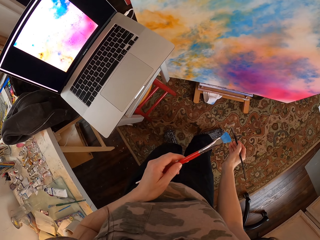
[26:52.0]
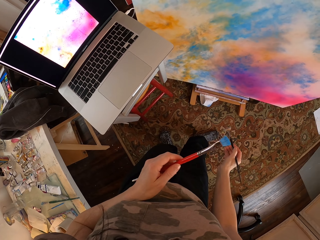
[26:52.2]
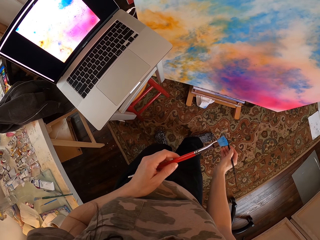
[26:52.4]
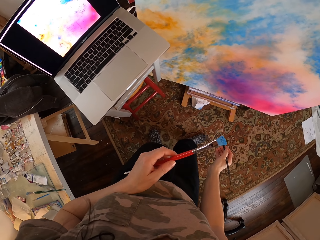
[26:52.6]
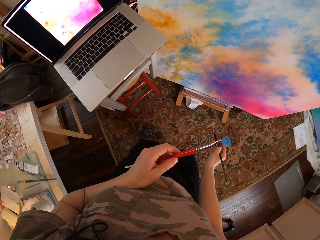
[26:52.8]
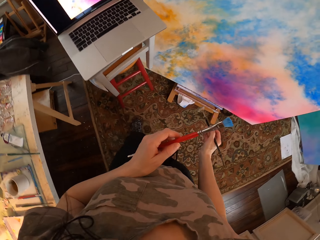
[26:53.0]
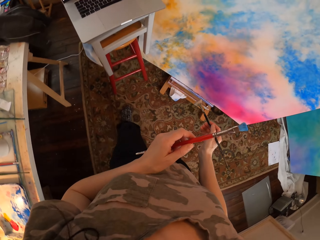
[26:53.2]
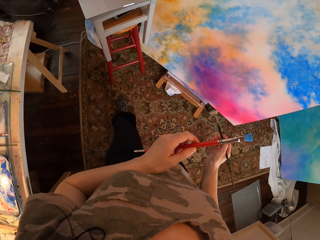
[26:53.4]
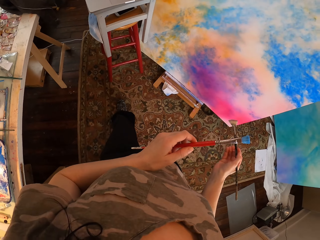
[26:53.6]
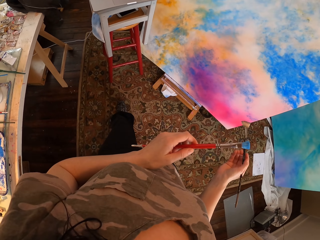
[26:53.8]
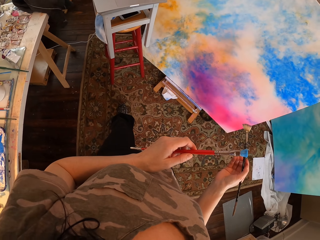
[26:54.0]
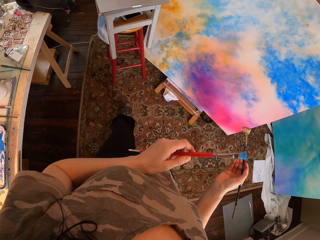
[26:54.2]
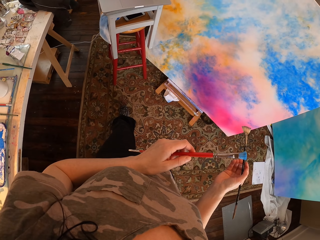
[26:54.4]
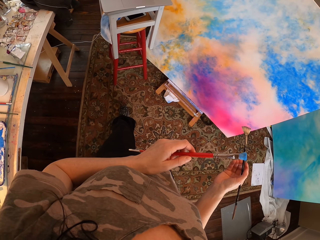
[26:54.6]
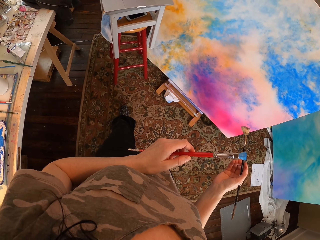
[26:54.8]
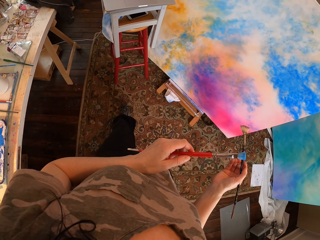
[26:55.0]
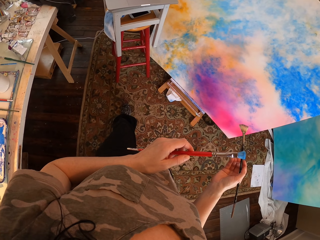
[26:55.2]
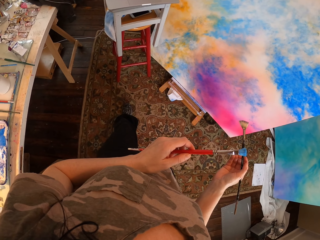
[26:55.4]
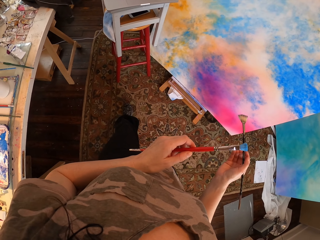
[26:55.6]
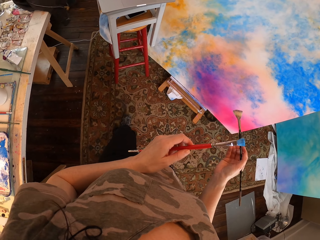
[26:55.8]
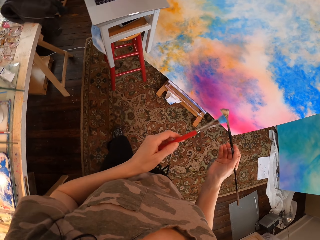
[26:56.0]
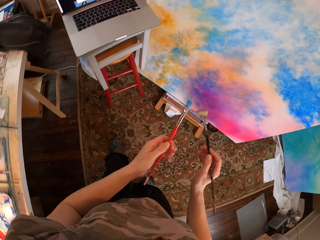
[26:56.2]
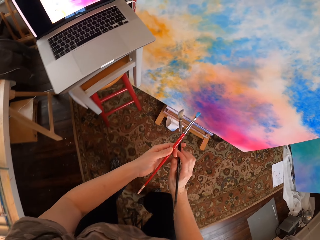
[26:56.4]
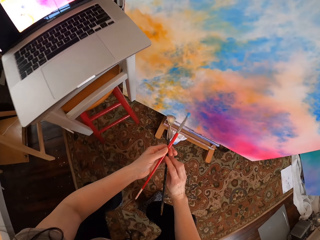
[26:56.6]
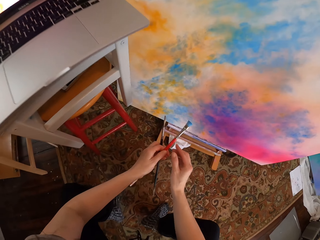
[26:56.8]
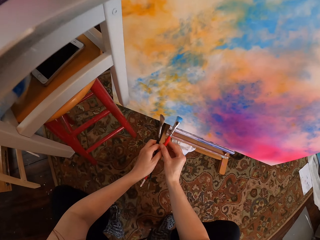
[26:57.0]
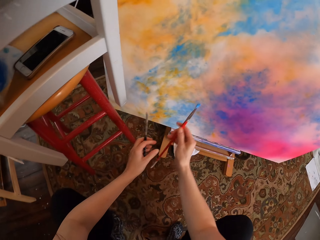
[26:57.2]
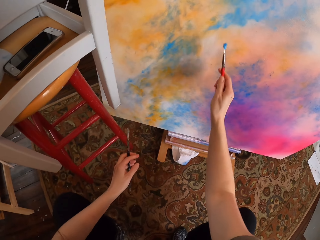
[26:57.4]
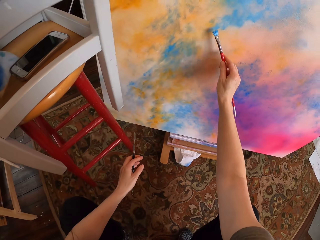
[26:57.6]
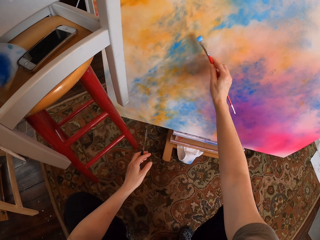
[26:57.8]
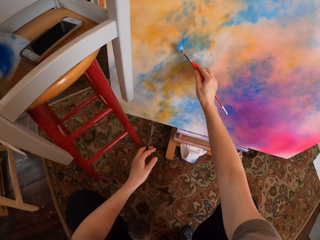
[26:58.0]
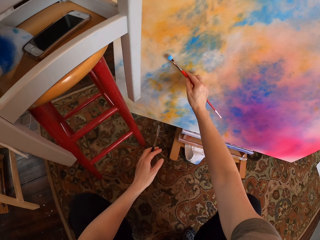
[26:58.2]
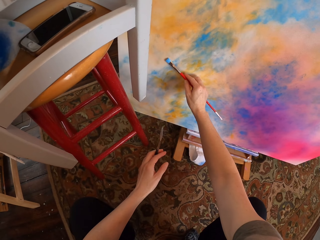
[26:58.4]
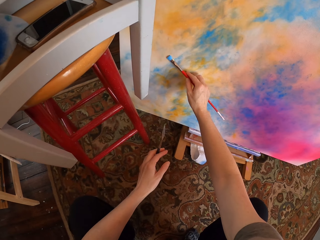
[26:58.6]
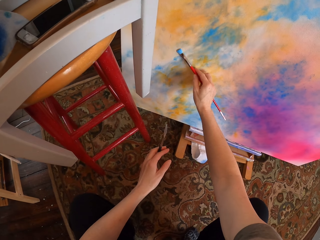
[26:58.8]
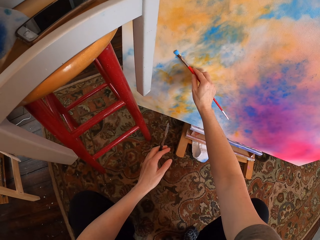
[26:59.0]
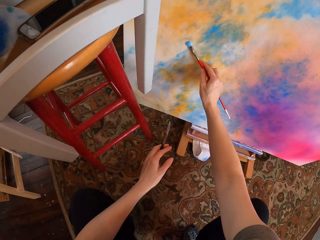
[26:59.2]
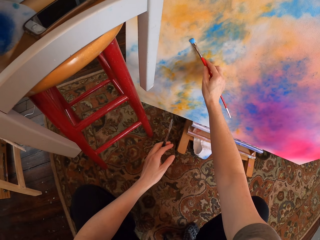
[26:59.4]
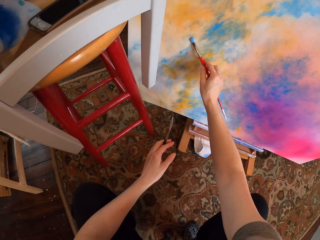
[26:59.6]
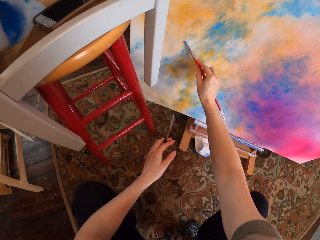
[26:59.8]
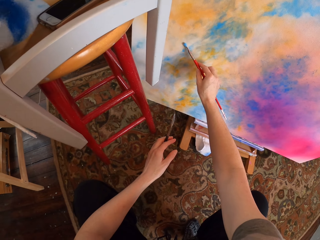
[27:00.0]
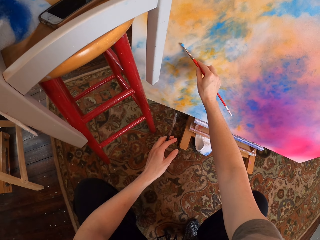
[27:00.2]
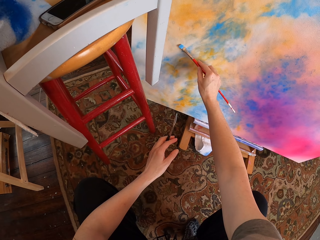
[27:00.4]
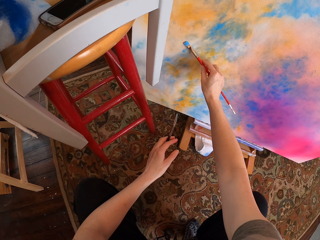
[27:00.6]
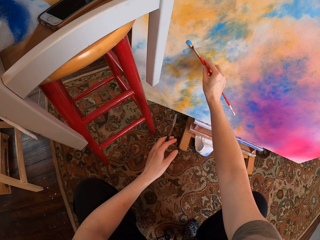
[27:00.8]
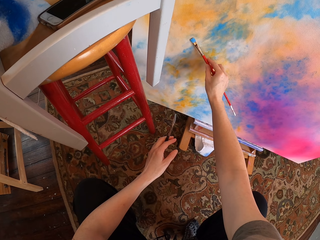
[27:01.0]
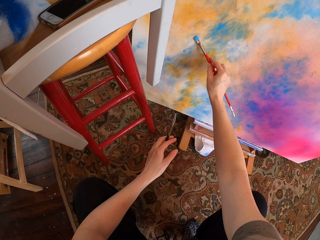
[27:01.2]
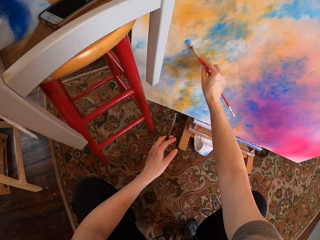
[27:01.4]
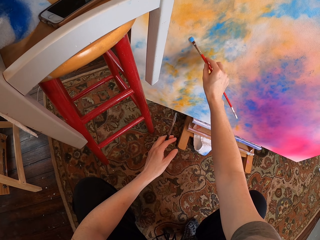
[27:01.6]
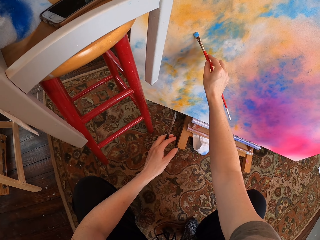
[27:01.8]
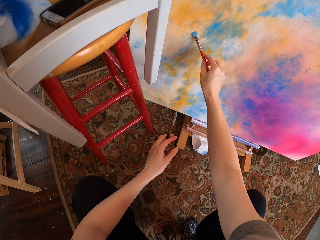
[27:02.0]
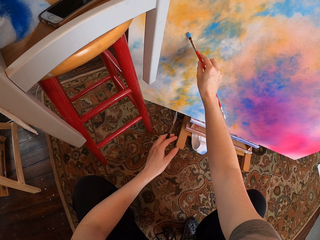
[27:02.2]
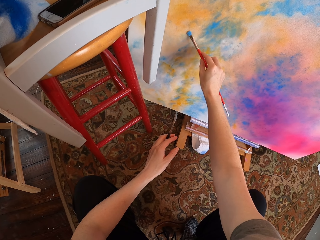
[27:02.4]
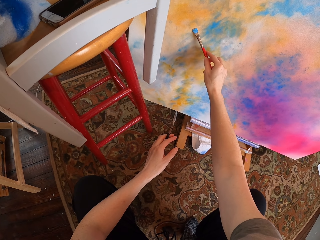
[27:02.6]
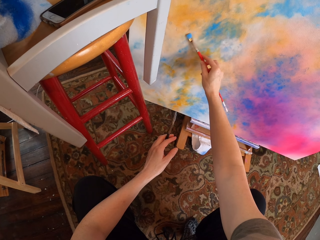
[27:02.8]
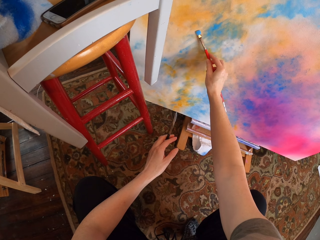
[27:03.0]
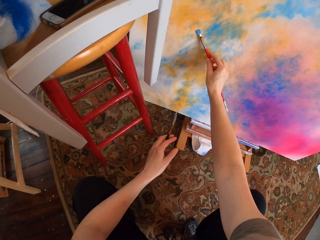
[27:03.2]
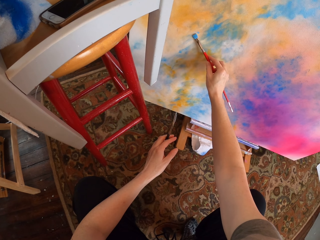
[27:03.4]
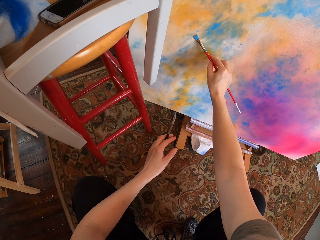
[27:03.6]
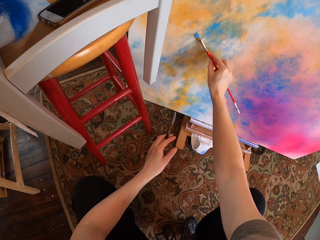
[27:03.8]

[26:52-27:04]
The camera wearer looks at the laptop. They look around. They bend down. They pick up a brush. They paint the canvas.

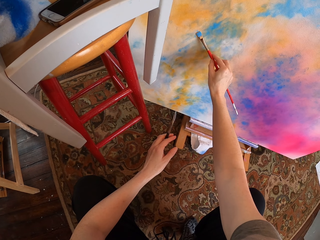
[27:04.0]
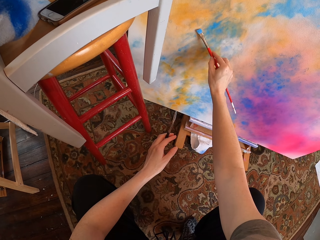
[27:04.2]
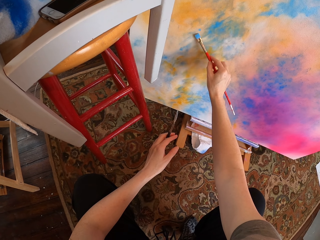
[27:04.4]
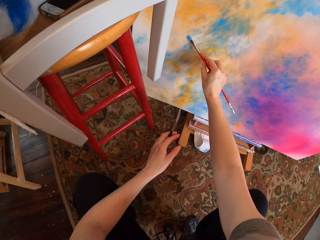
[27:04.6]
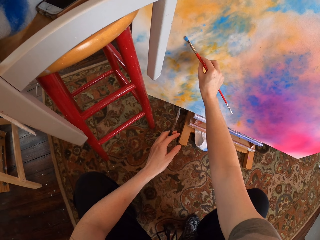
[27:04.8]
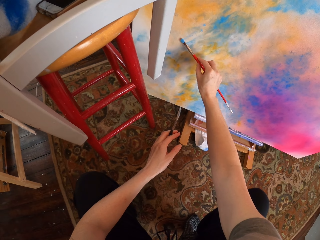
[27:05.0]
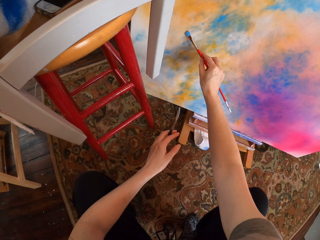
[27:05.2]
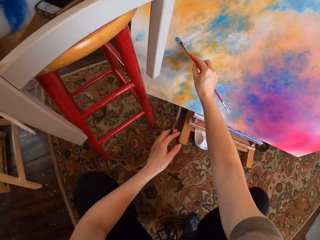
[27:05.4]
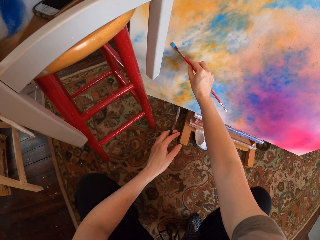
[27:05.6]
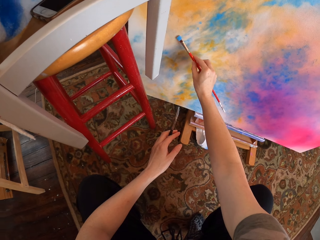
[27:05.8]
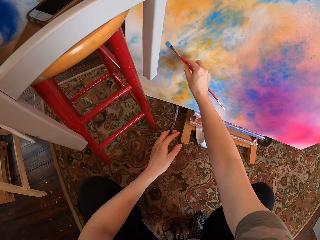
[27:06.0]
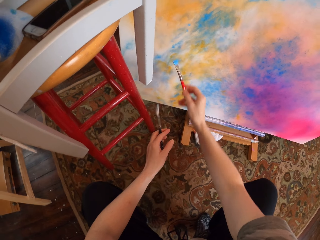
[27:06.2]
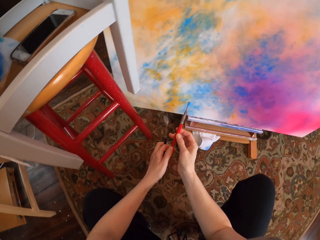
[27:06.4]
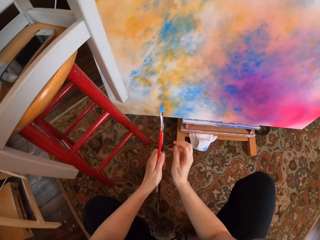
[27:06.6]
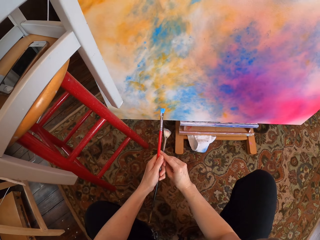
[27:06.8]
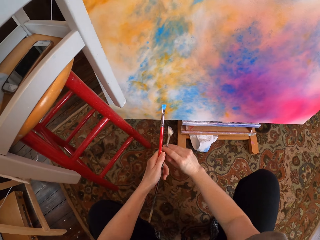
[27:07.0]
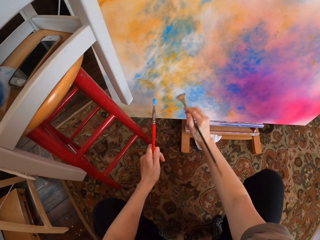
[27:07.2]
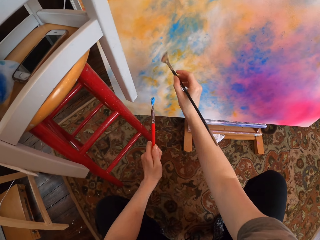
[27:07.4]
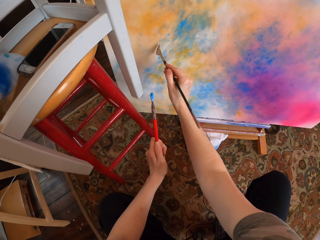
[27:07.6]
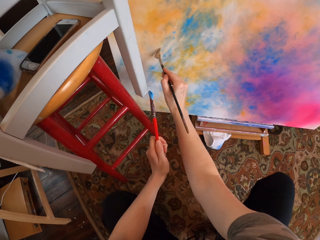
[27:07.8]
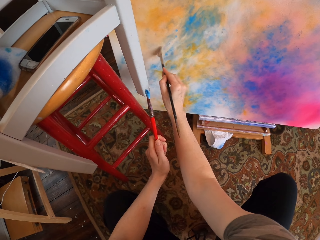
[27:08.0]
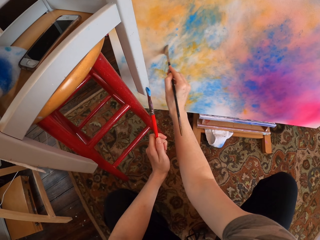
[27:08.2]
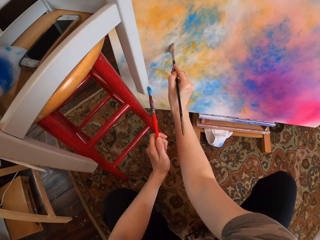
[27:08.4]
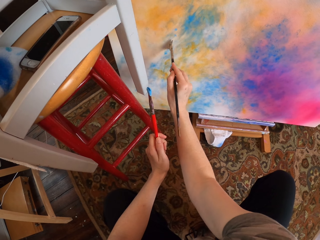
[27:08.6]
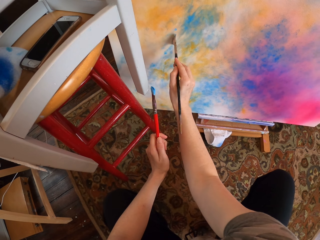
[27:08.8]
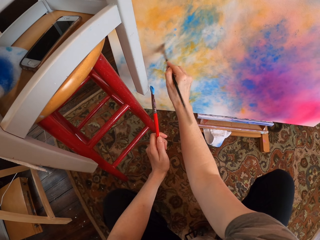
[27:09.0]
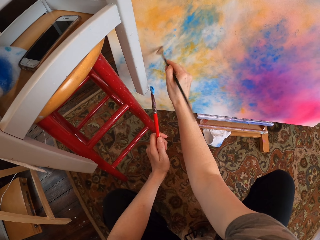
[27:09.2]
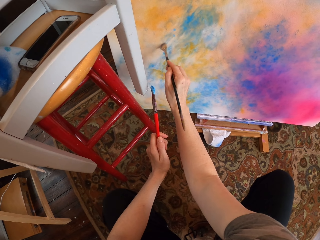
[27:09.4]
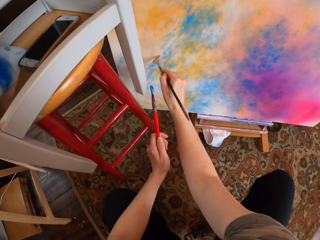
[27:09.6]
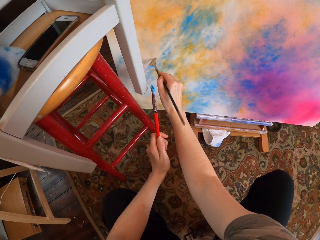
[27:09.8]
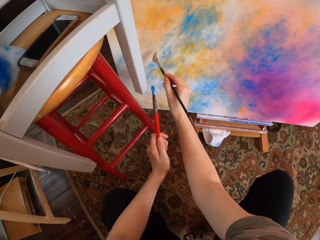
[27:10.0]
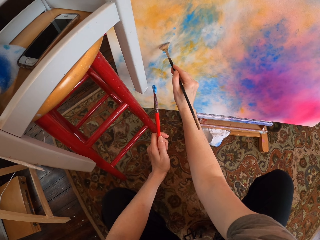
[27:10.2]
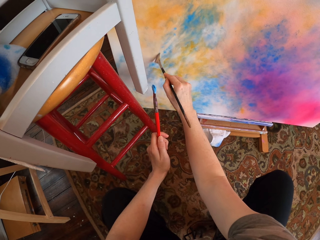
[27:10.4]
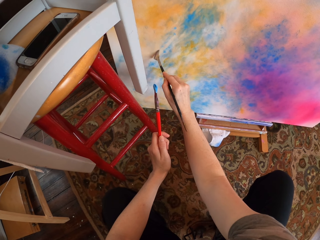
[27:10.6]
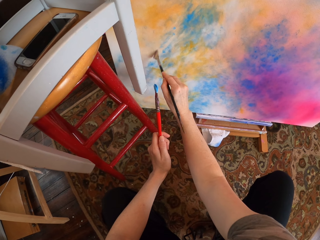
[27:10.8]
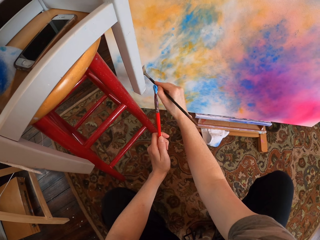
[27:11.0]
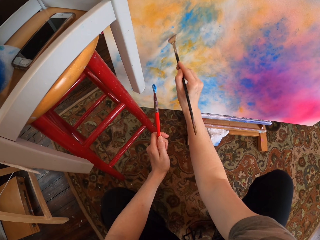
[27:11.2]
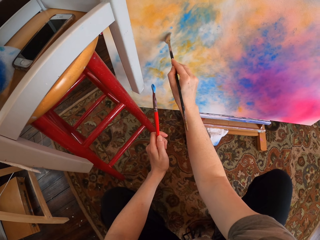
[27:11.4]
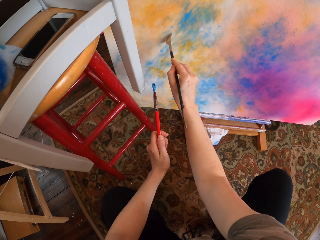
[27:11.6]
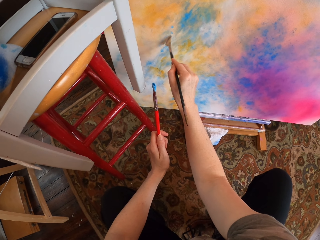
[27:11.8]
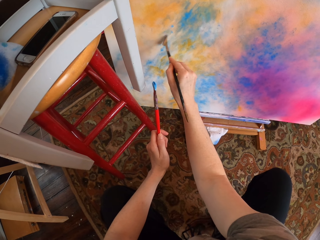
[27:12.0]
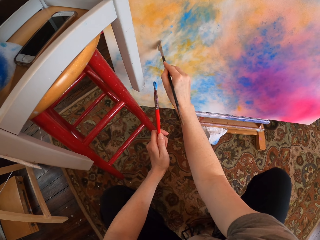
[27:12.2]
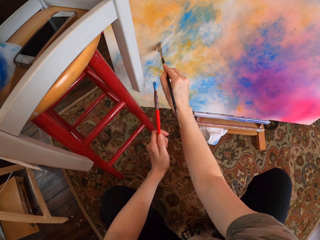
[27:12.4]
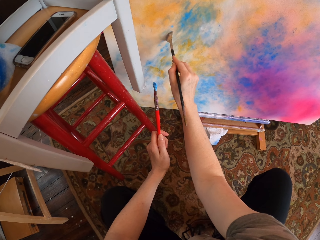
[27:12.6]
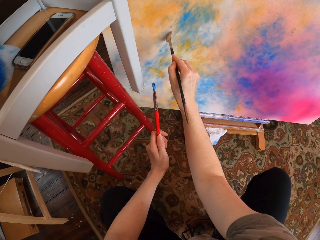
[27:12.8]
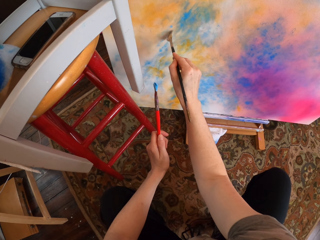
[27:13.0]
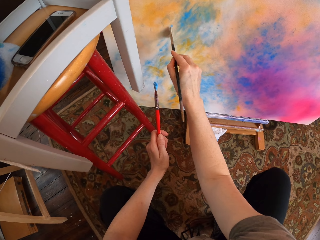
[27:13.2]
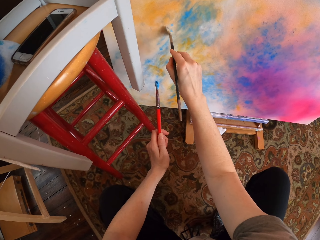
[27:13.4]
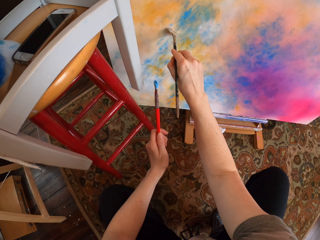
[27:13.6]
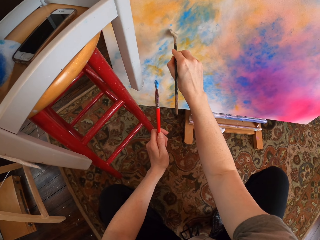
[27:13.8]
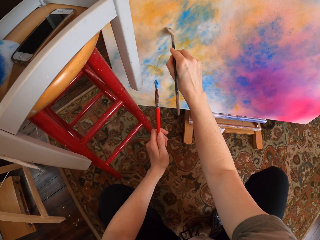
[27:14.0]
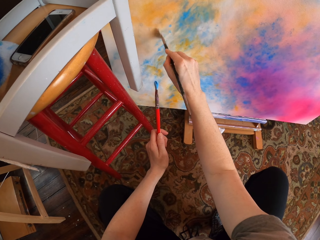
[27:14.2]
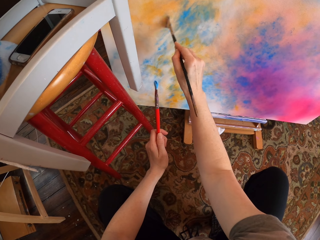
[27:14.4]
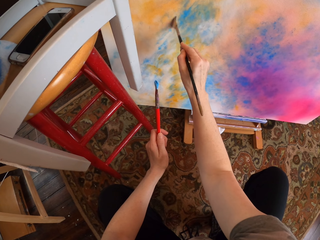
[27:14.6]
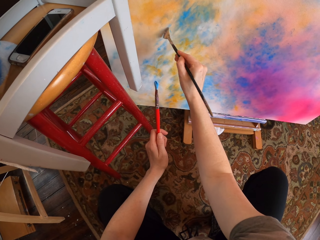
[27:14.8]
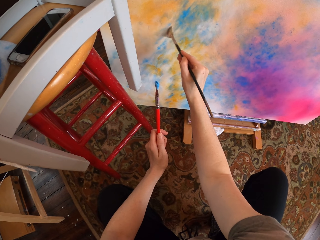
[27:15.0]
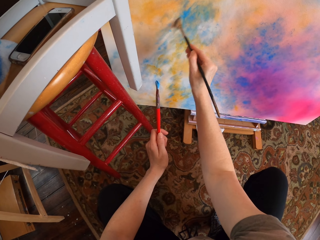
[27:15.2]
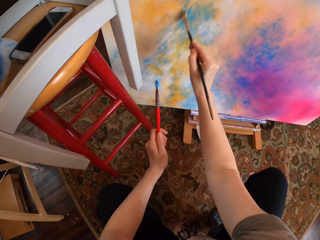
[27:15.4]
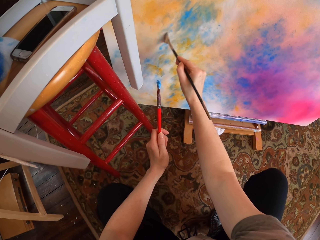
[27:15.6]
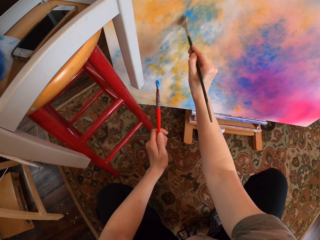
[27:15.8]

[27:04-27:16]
The camera wearer picks up a brush. They exchange the paint brush. They paint the canvas.
